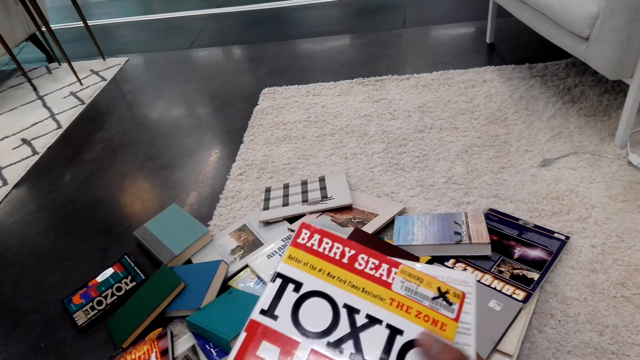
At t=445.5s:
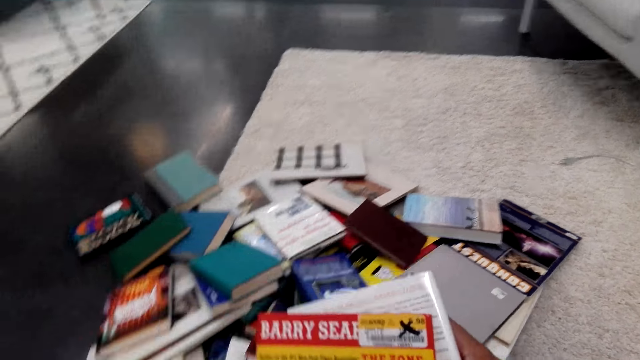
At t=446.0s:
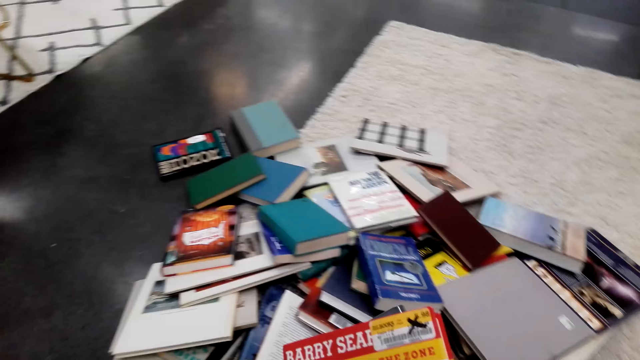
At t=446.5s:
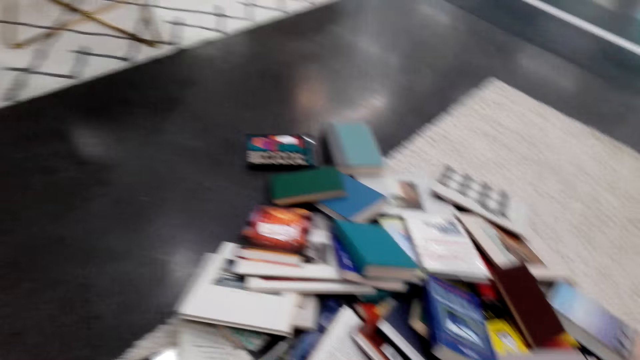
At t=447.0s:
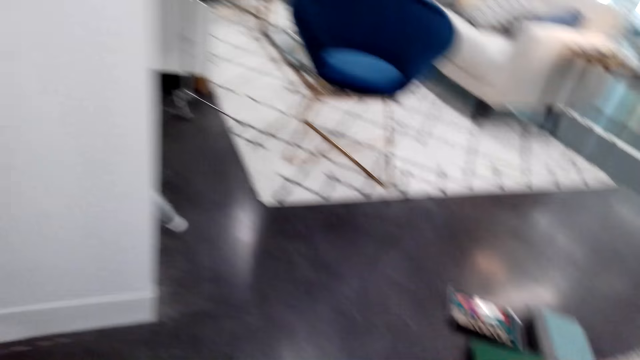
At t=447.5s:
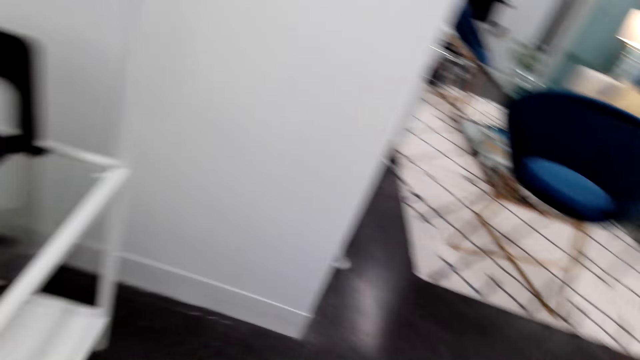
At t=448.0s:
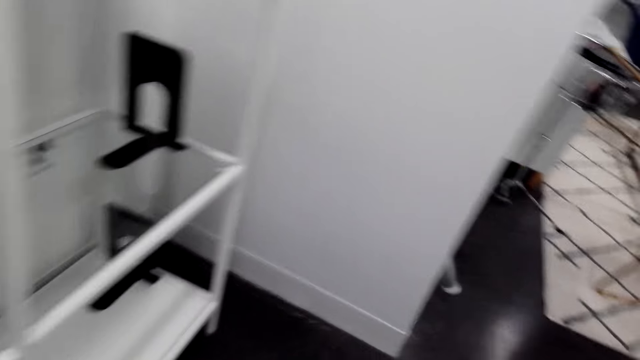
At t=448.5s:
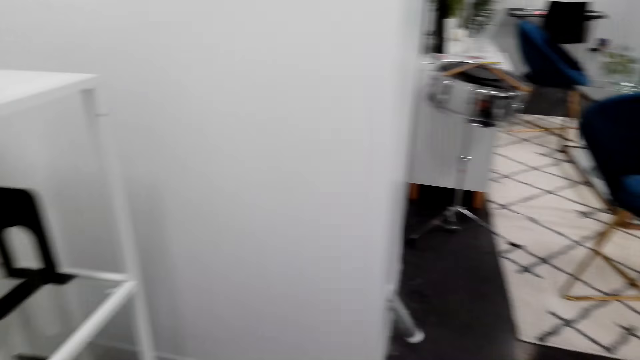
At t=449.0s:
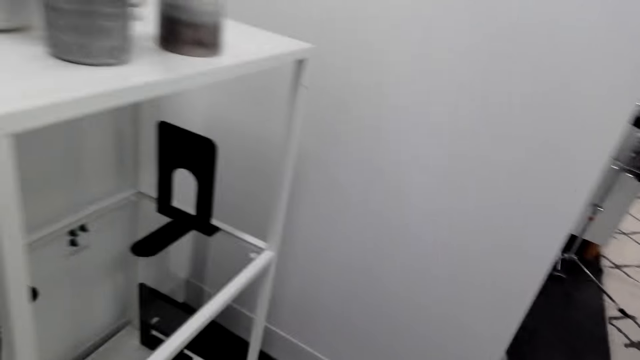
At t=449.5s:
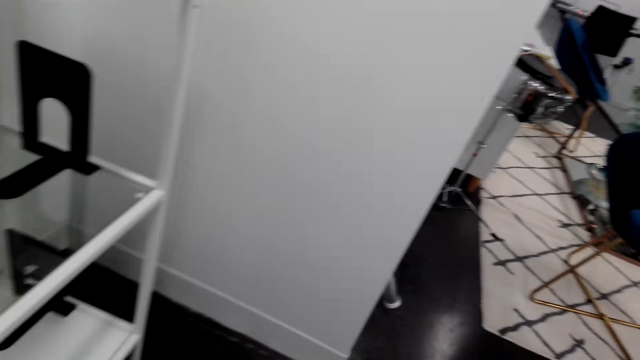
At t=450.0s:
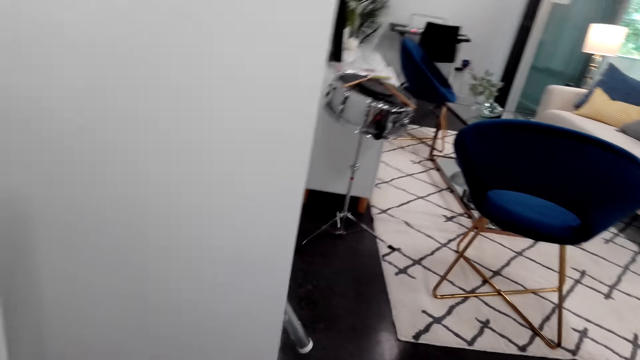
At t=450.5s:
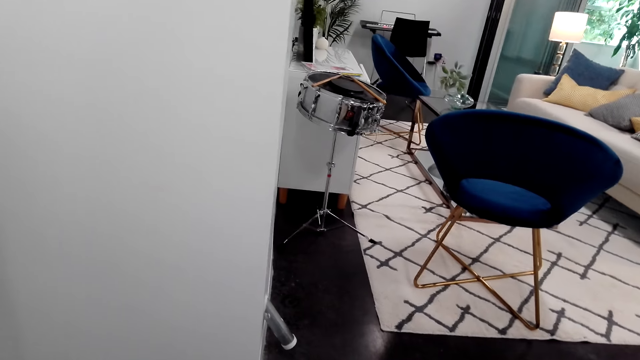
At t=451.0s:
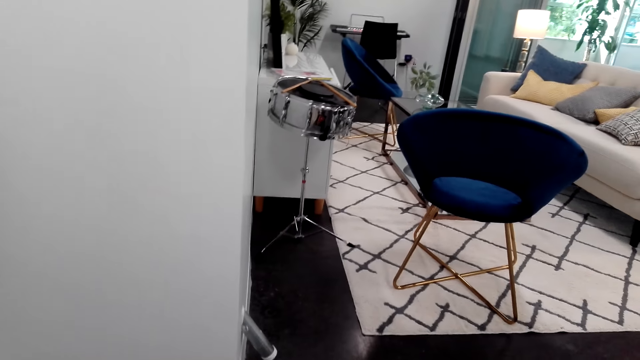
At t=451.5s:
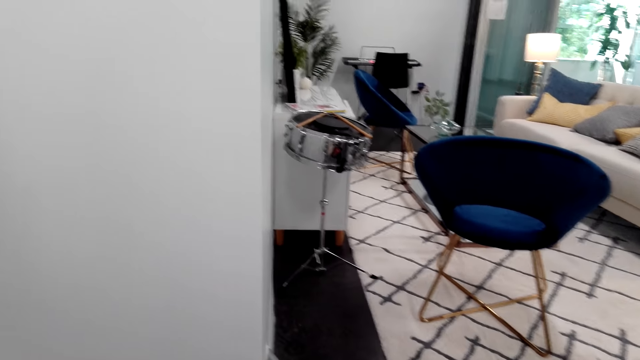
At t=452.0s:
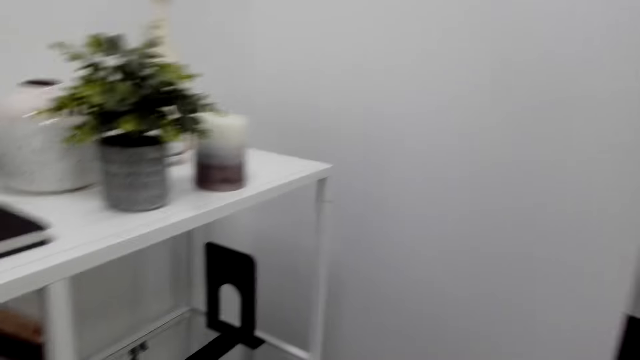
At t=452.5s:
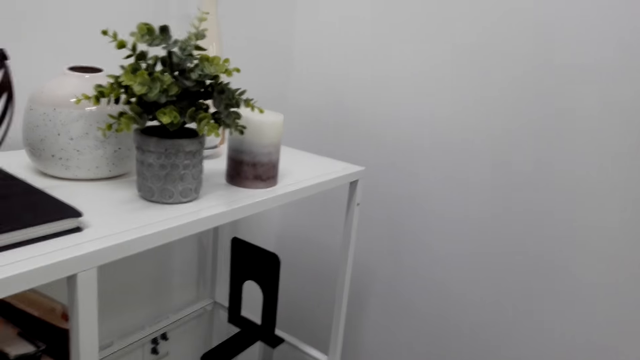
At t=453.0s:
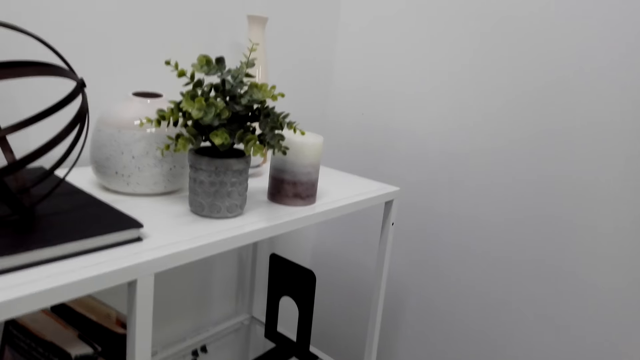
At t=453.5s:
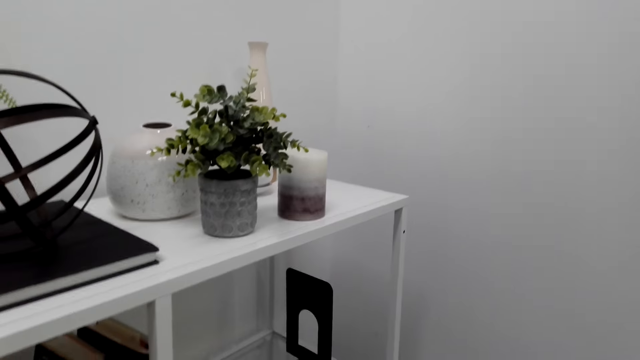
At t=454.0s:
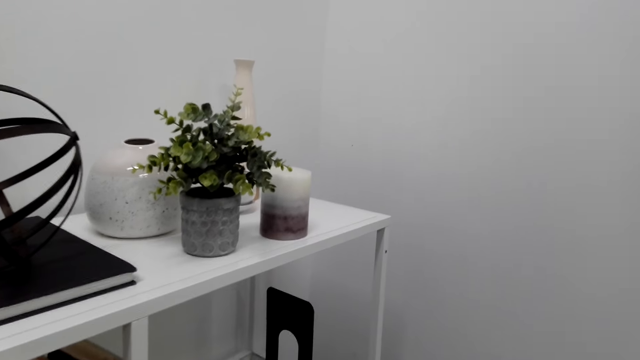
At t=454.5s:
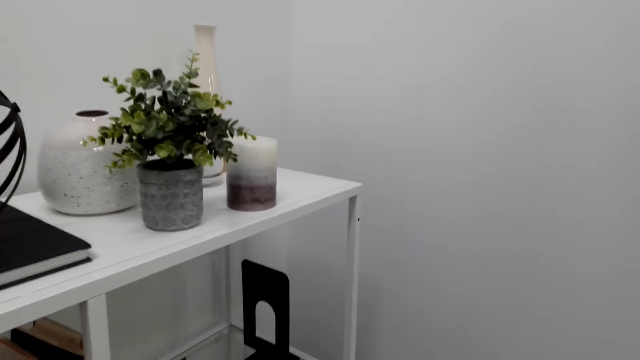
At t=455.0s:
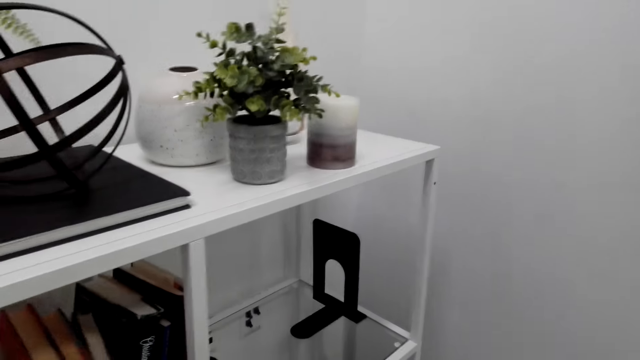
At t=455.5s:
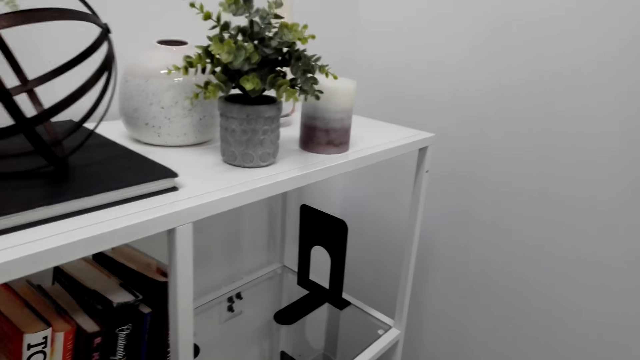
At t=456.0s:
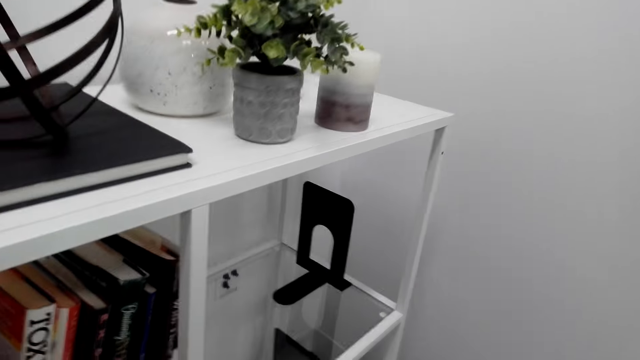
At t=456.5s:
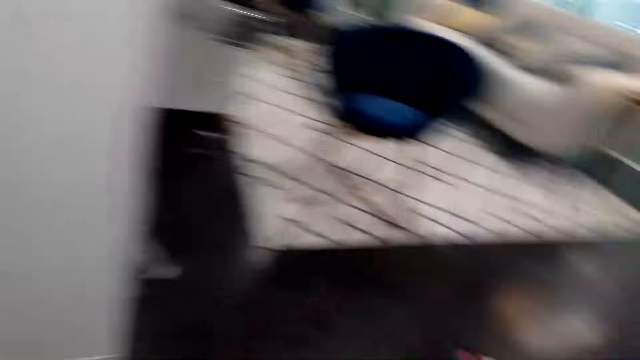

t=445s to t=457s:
The camera wearer arranges books in the bookshelf.

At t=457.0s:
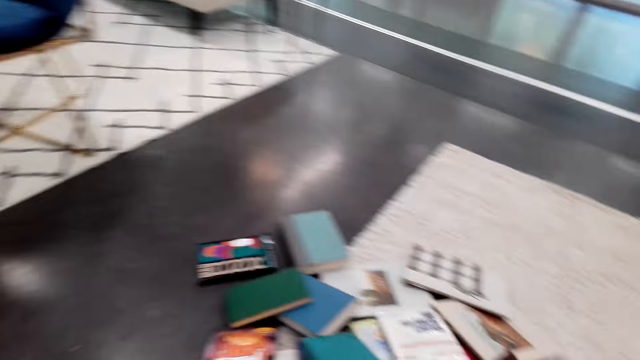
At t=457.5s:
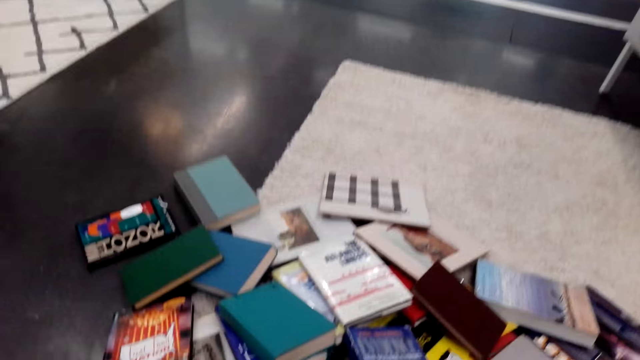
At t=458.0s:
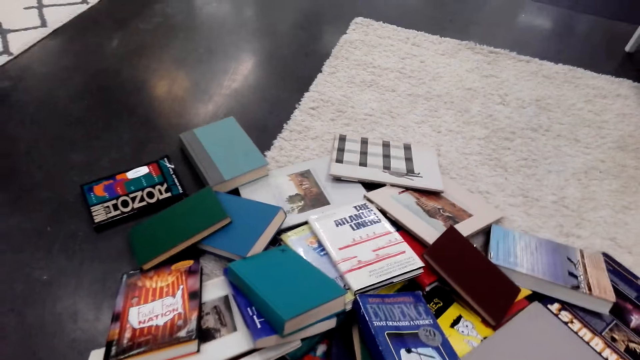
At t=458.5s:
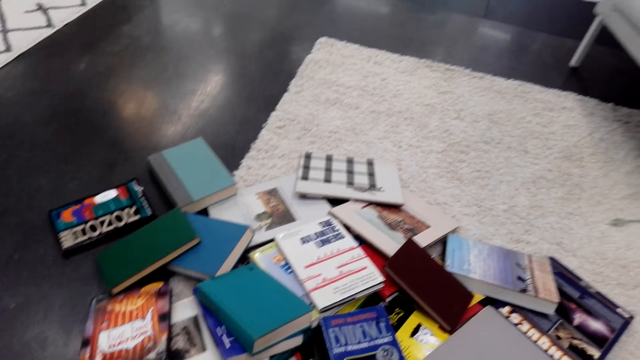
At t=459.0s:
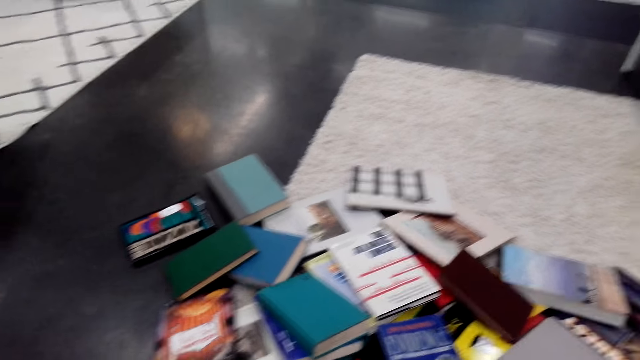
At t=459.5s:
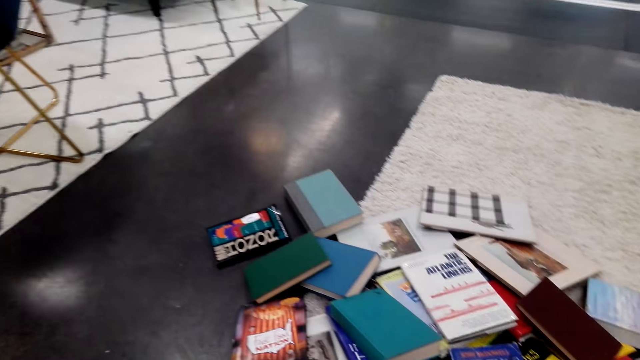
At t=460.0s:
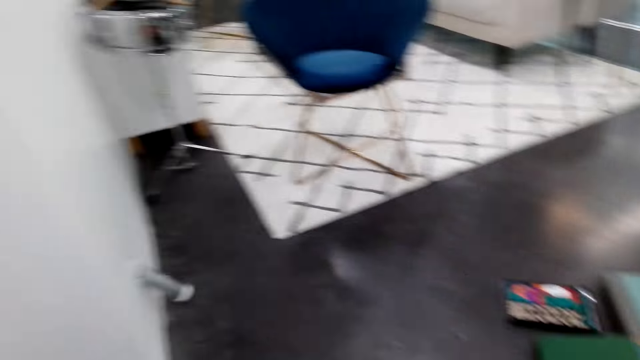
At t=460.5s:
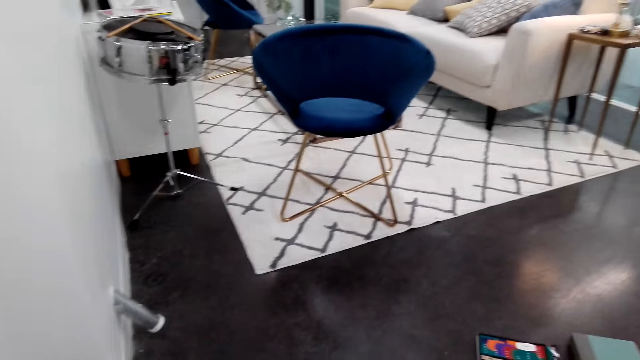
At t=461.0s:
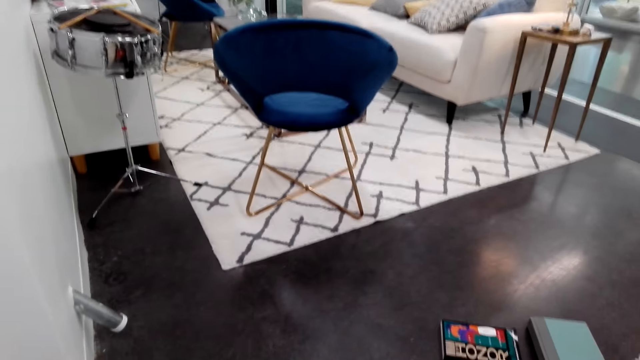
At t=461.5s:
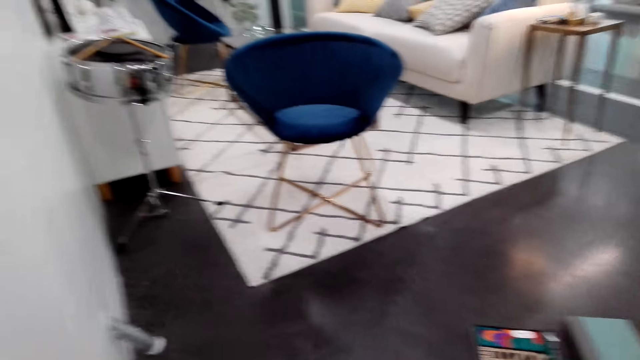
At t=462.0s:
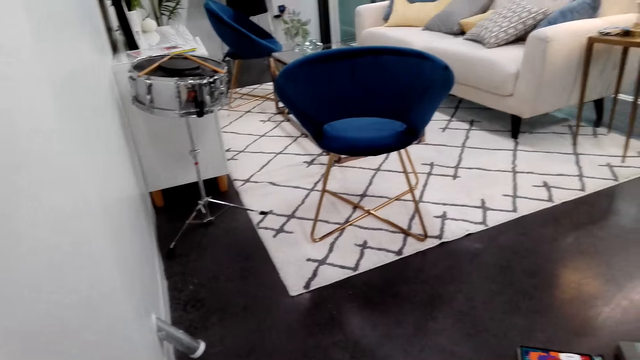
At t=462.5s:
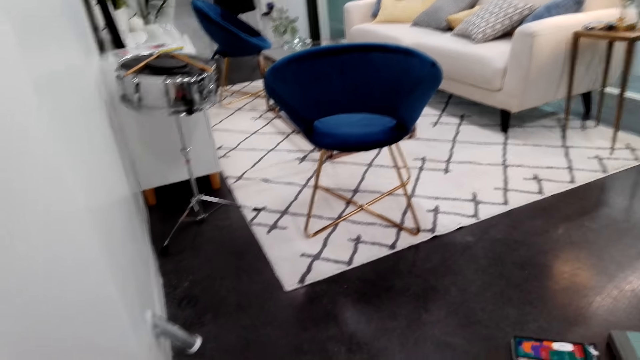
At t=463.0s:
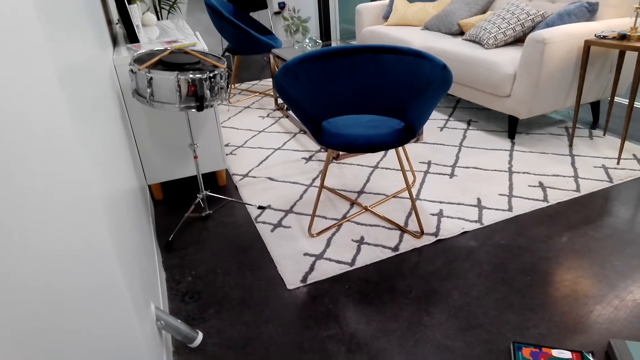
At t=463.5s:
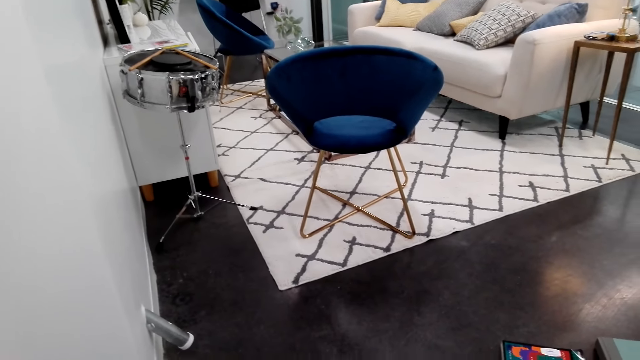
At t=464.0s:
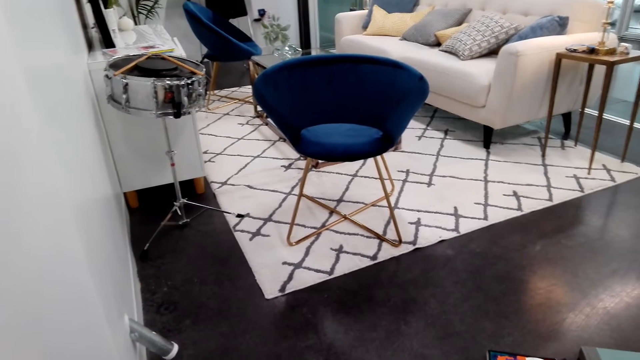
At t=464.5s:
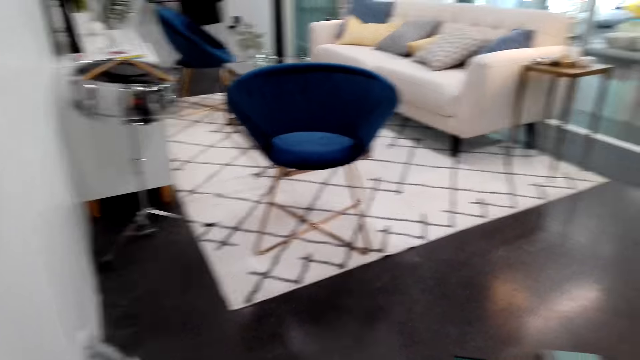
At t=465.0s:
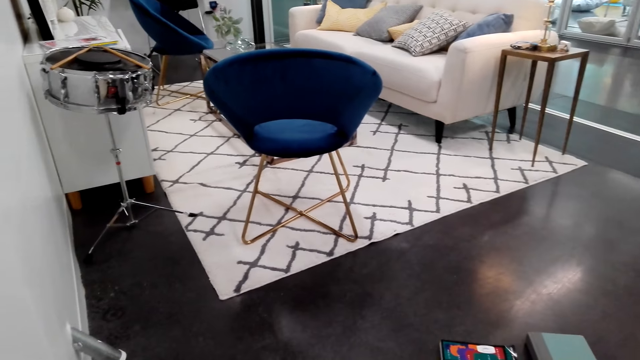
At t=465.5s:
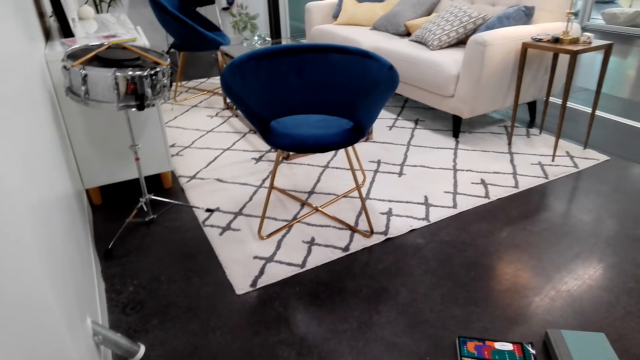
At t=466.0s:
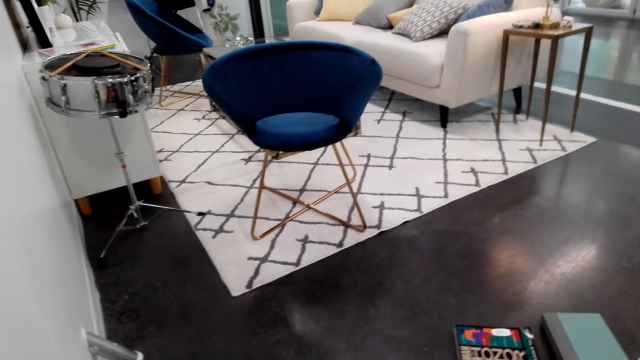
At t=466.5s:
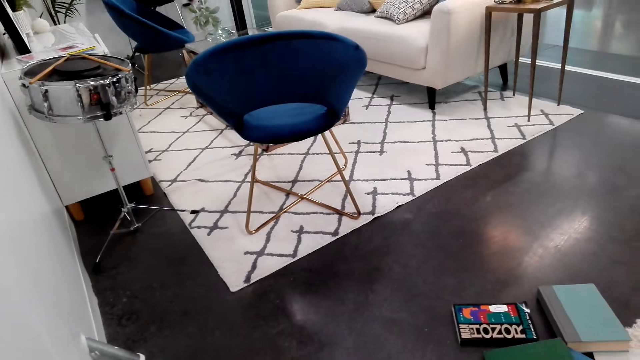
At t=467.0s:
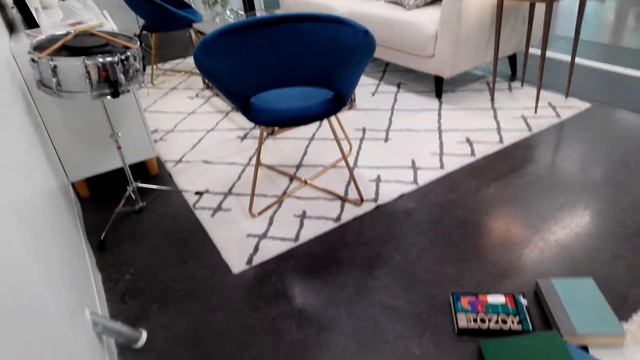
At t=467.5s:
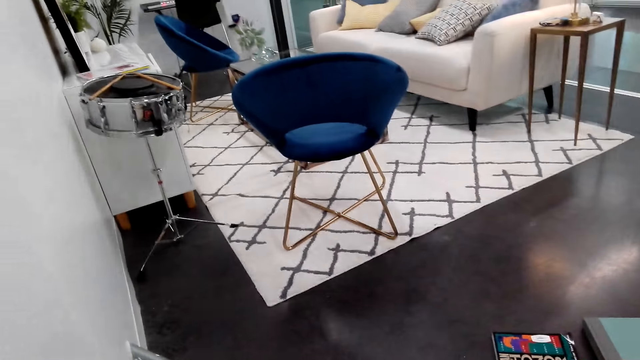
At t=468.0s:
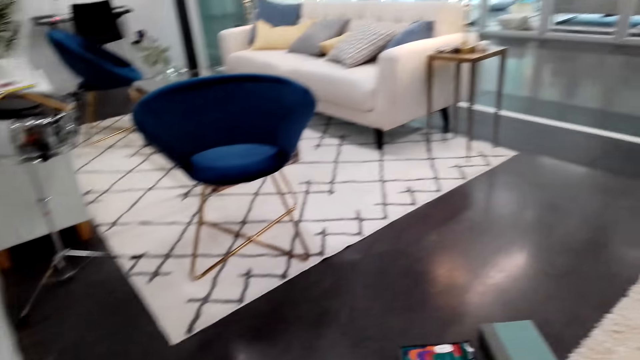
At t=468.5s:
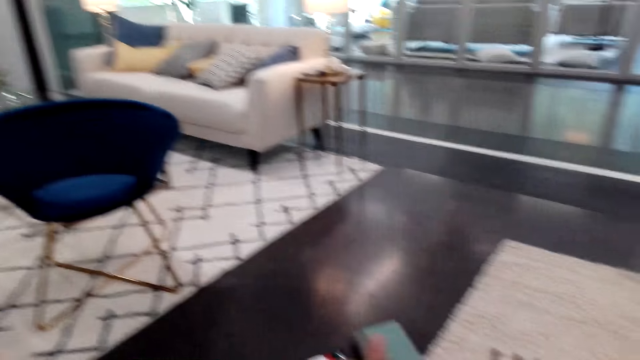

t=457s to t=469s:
The camera wearer collects books on the floor. They pick up a book.
